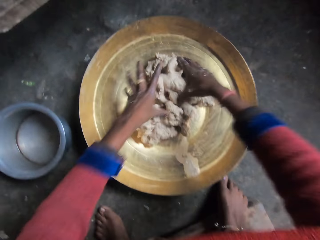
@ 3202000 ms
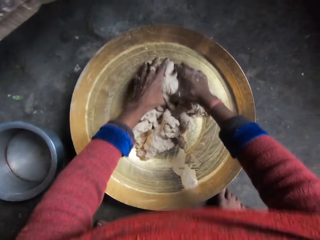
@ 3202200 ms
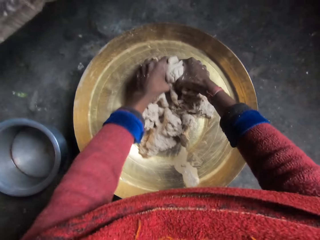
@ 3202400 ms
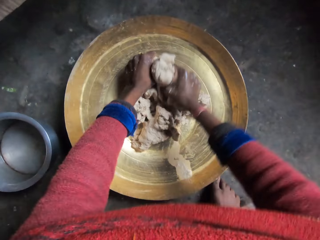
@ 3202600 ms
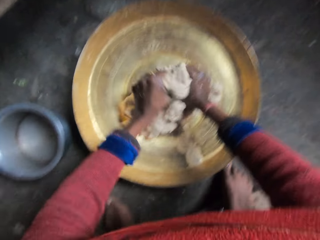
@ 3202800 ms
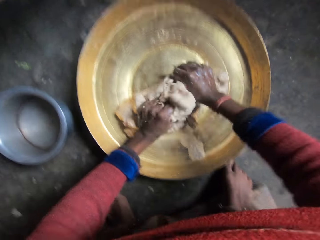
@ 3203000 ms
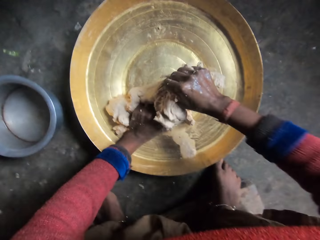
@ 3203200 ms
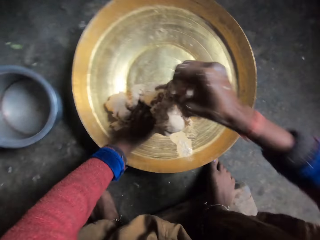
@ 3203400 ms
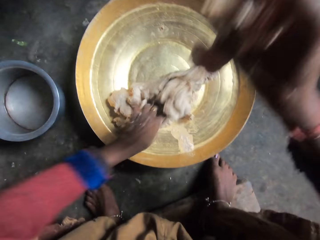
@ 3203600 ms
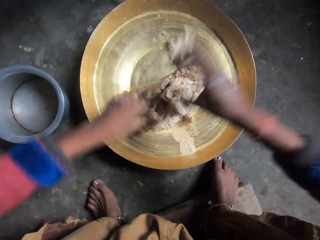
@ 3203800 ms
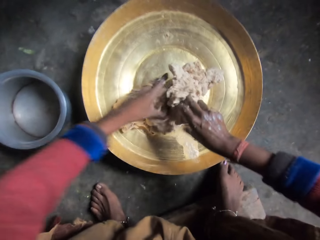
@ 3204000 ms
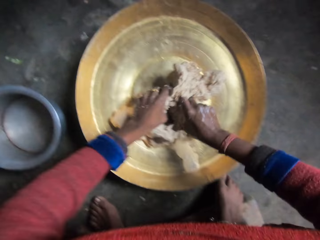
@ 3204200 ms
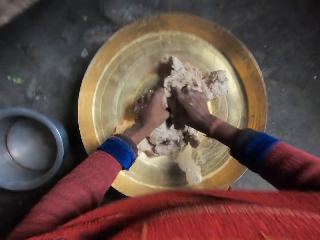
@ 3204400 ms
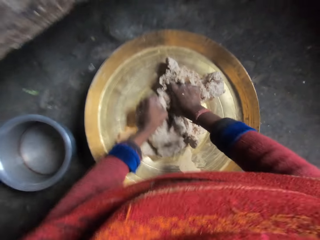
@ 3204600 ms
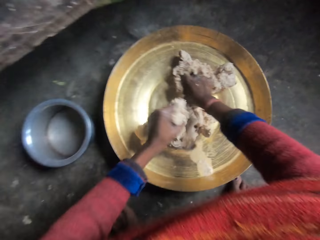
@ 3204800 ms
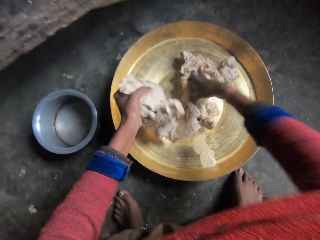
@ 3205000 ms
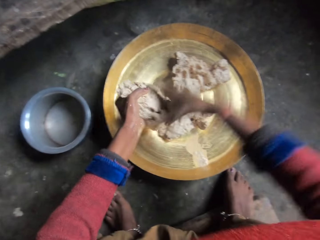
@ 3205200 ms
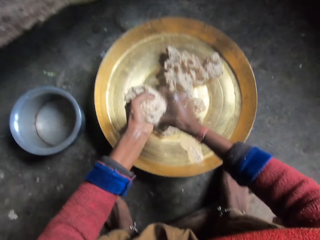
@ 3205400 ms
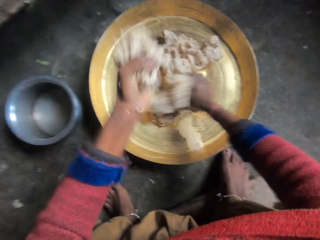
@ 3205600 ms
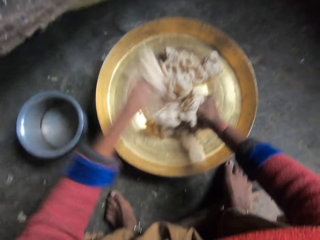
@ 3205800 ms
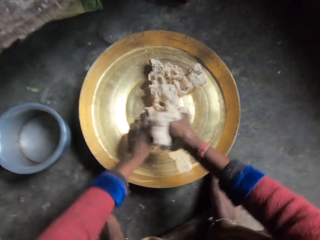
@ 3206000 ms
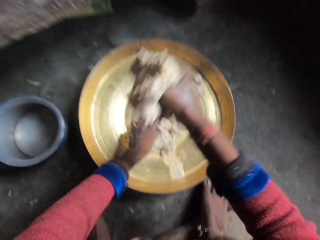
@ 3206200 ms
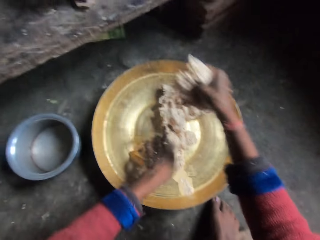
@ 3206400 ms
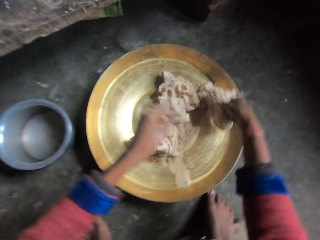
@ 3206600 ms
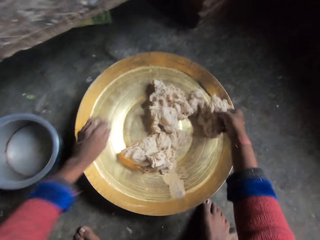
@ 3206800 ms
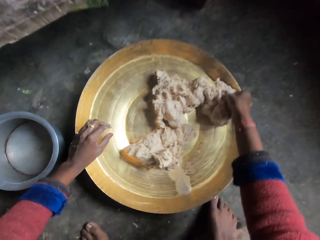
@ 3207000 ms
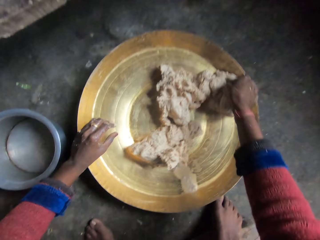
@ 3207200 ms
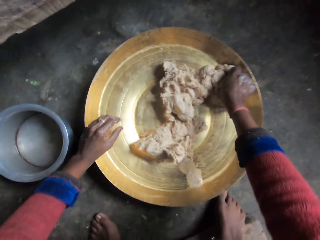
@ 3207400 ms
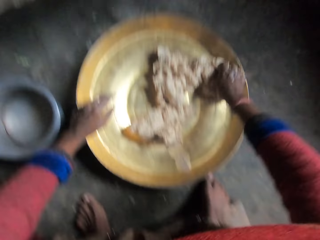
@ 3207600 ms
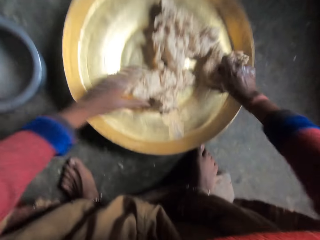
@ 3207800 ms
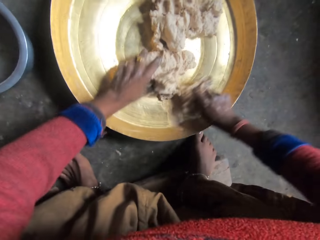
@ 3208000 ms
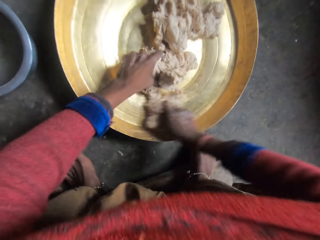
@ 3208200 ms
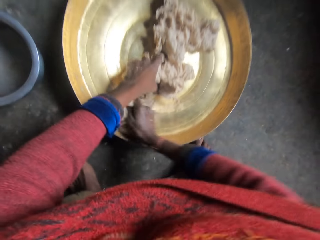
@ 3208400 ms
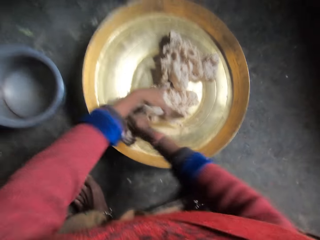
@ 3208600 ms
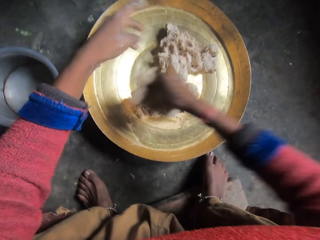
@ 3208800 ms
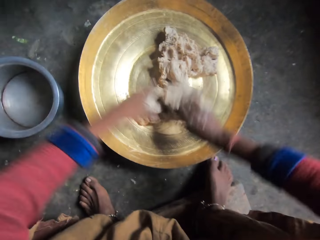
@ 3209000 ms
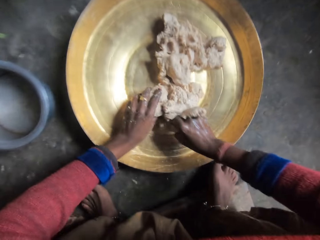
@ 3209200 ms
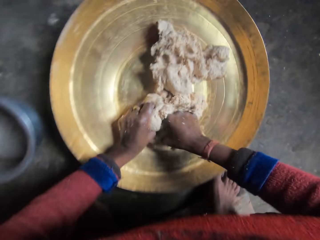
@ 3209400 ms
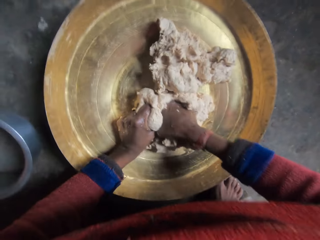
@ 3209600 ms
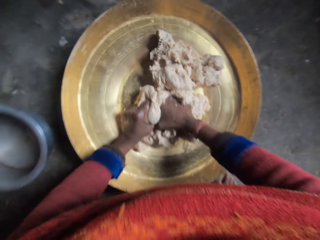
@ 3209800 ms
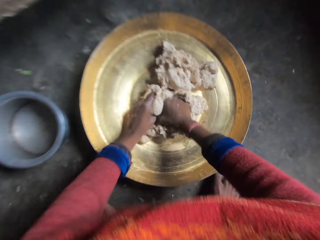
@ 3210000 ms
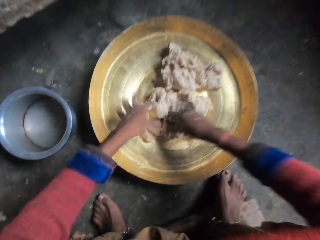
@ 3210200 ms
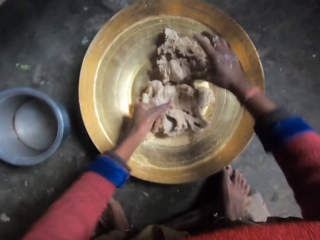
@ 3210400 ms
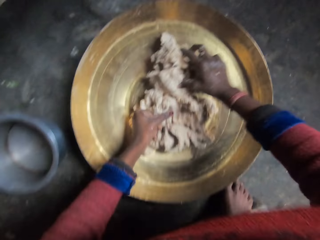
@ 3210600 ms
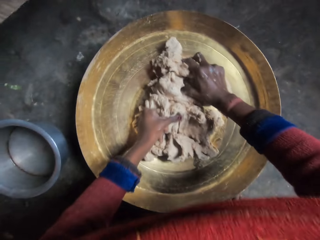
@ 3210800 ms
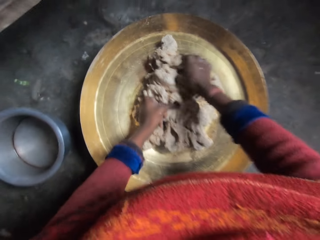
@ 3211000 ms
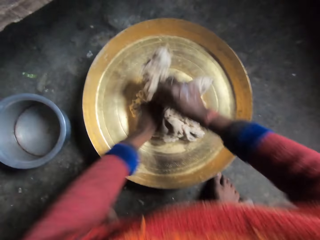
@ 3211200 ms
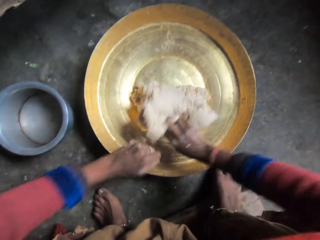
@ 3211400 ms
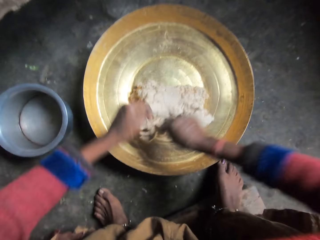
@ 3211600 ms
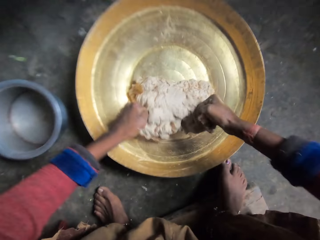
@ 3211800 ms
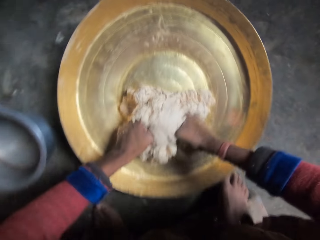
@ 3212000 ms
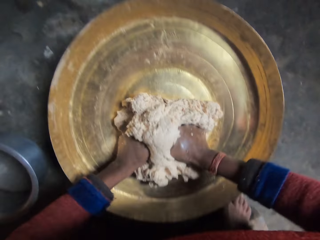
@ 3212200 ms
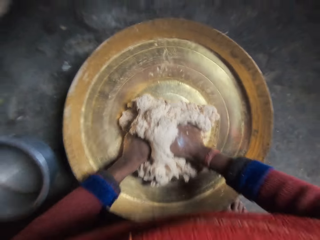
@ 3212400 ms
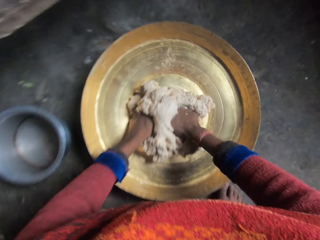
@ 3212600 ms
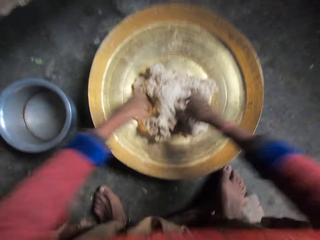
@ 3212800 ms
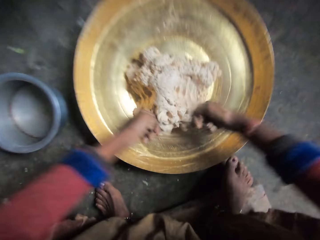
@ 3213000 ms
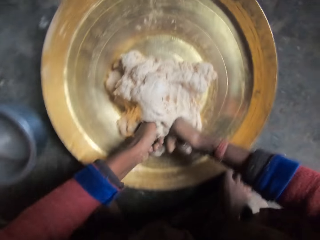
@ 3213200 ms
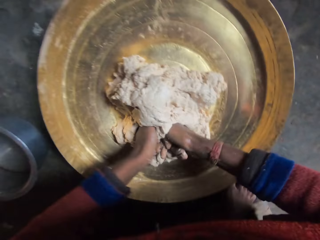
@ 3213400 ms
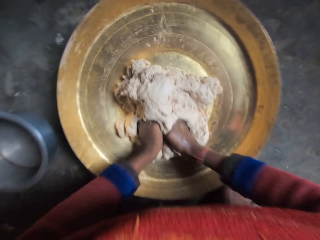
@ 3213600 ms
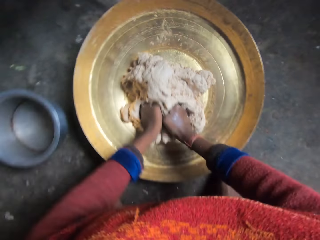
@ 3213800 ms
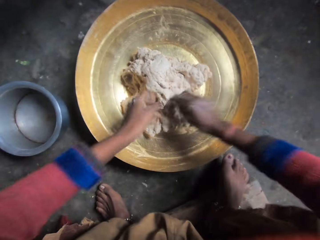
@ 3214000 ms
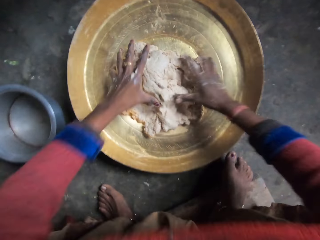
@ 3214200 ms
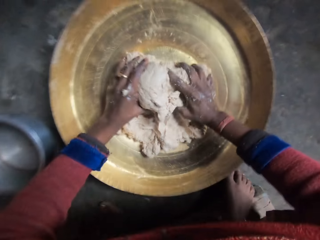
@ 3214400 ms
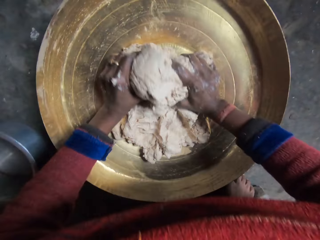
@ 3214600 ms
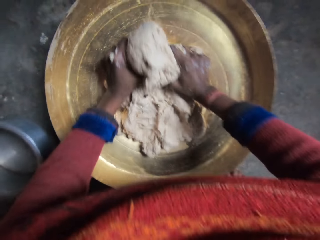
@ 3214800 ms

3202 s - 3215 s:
The camera wearer holds the piece of dough with the other hand. He holds the dough. He cuts a piece of the dough. He holds the dough. He cuts a piece of the dough. He cuts the dough into two pieces. He holds the dough. He rubs the piece of dough against the basin. He holds the dough. He presses the dough in the basin with his hands. He flips the dough. He presses the dough in the basin with his hands.

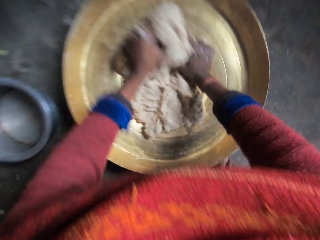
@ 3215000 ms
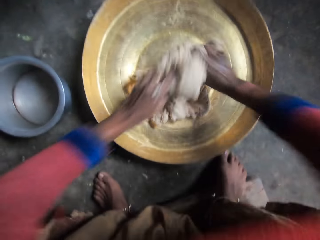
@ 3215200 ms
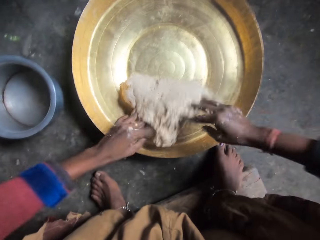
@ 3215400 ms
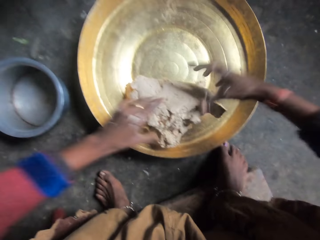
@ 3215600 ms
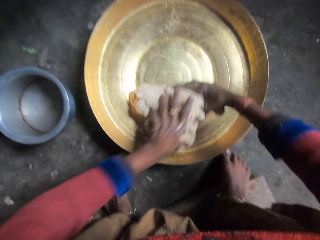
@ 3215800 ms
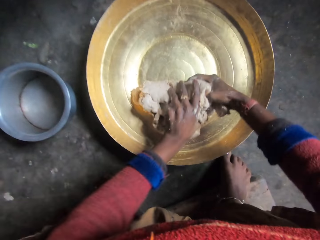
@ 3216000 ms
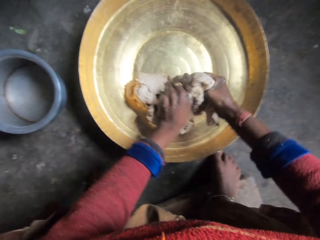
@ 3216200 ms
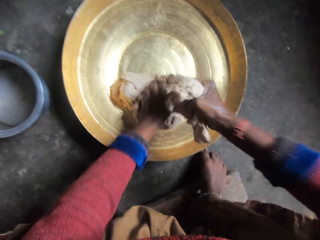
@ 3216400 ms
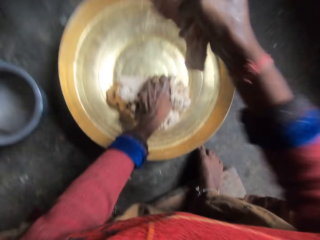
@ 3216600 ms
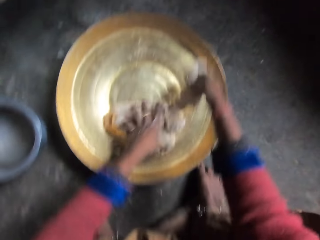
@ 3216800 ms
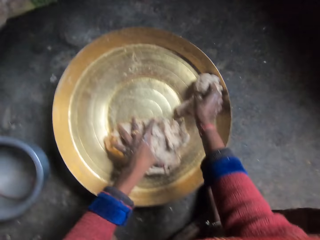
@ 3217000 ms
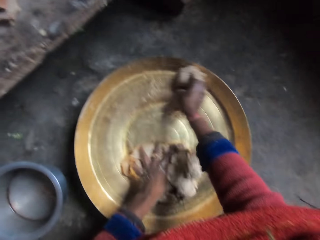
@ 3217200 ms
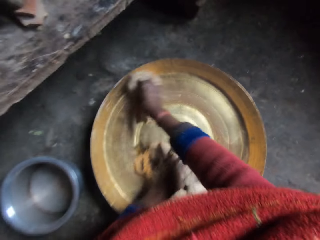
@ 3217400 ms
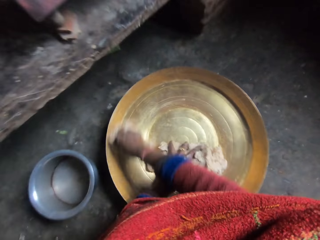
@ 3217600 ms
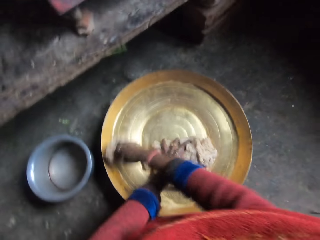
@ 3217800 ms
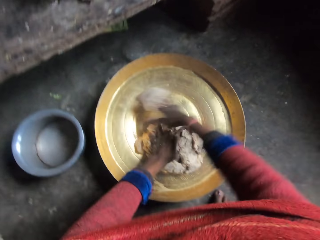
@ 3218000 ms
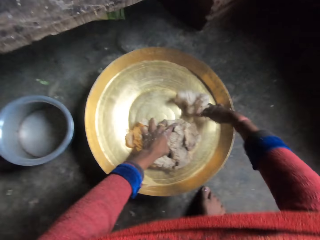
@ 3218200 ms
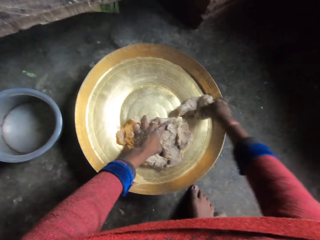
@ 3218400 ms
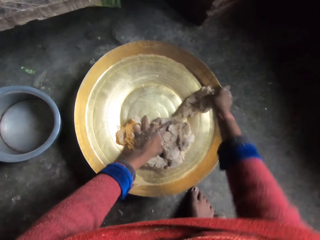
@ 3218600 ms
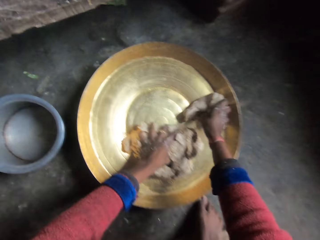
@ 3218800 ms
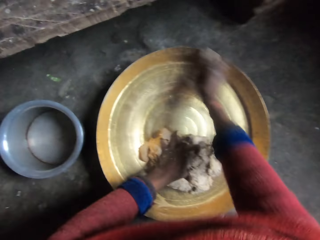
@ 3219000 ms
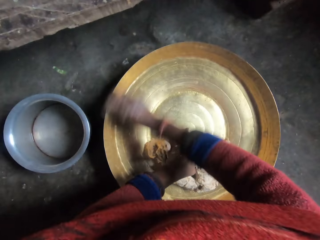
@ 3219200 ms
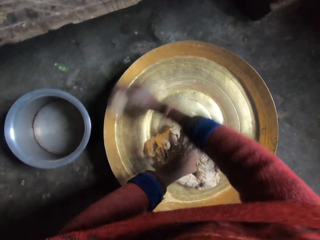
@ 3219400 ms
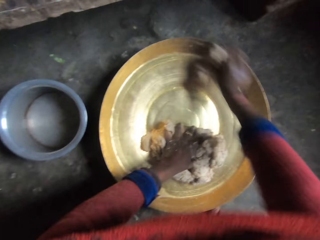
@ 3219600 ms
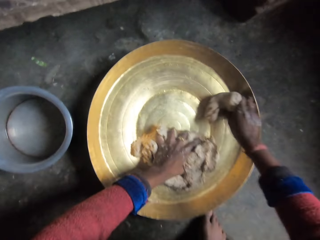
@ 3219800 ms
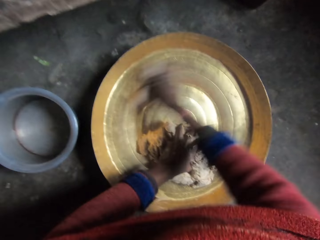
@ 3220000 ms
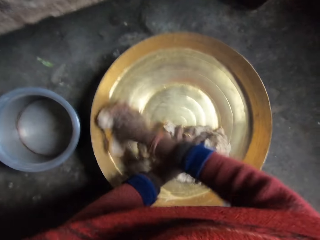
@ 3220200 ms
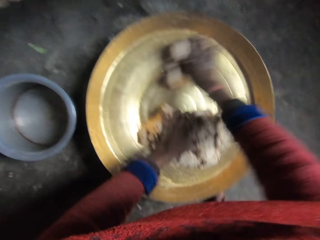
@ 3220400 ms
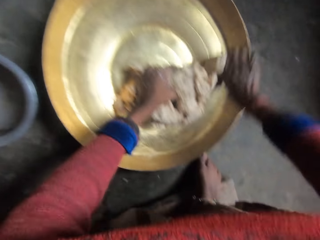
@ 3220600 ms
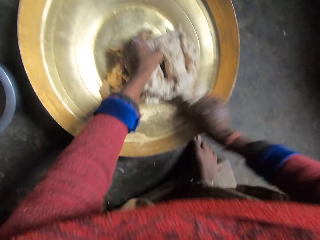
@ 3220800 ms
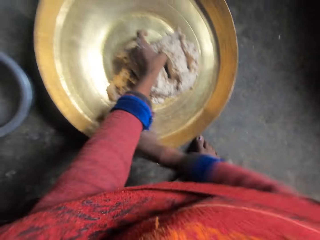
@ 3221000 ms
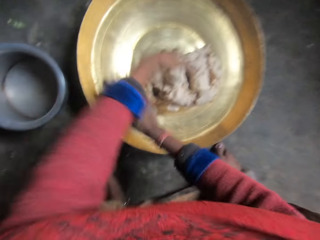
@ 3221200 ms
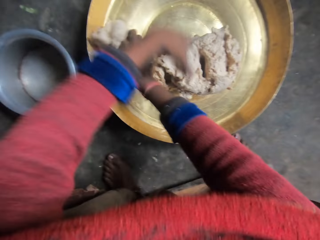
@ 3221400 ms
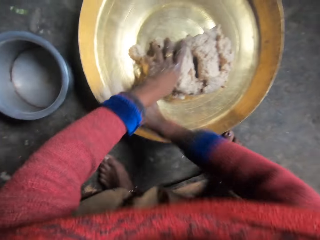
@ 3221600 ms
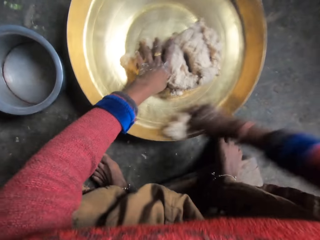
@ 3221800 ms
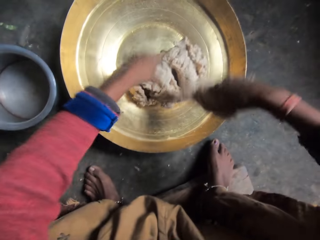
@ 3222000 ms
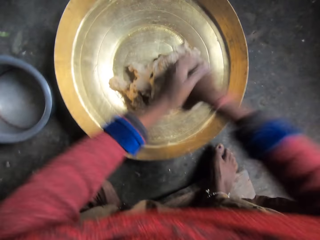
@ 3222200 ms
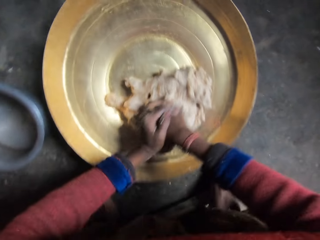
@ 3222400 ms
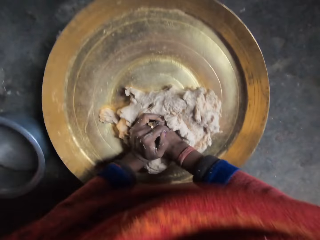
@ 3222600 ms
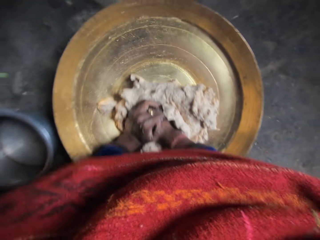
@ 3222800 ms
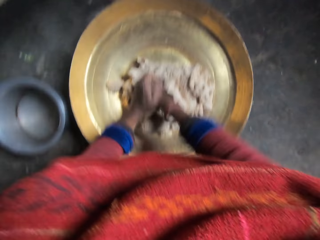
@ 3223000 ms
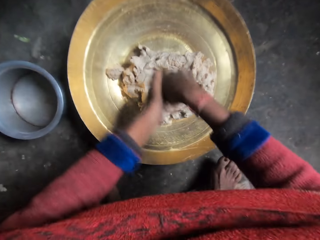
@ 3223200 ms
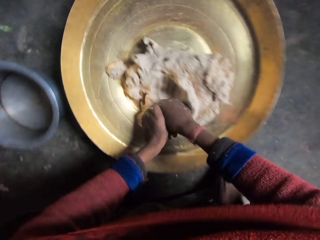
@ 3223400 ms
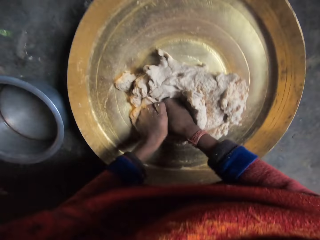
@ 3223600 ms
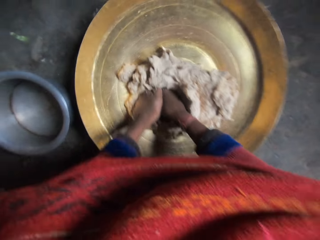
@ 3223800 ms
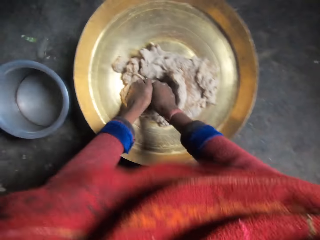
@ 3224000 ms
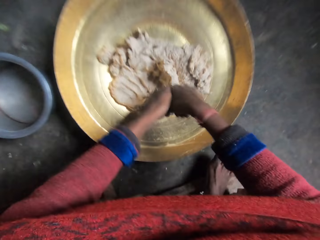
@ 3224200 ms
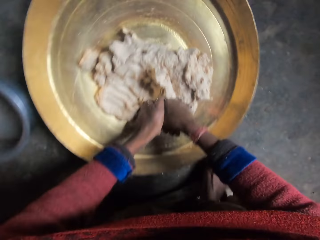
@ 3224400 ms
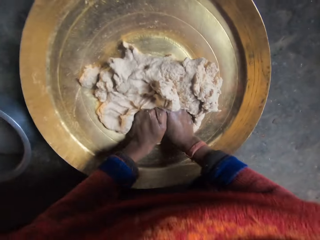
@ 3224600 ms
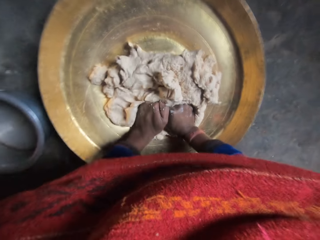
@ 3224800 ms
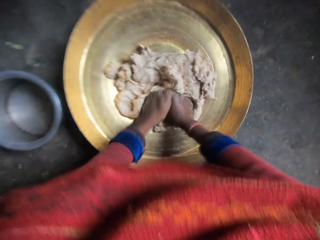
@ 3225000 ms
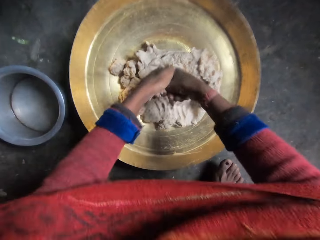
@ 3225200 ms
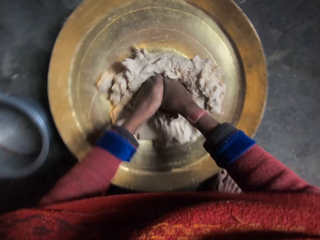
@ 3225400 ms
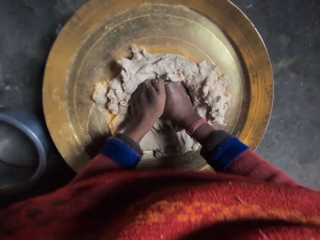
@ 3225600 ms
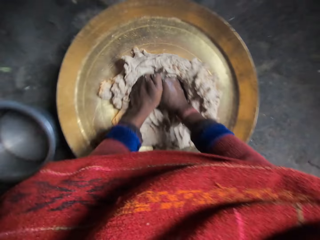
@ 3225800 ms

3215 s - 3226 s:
The camera wearer cuts a piece of the dough. He rubs the piece of dough against the basin. He sniffs briefly. He presses the dough in the basin with his hands.
